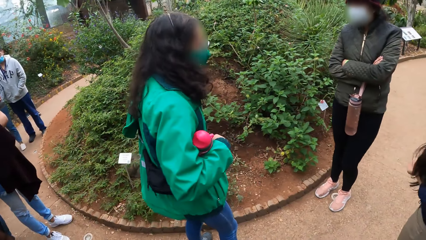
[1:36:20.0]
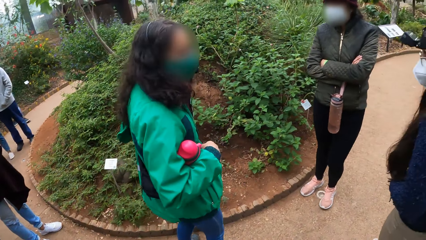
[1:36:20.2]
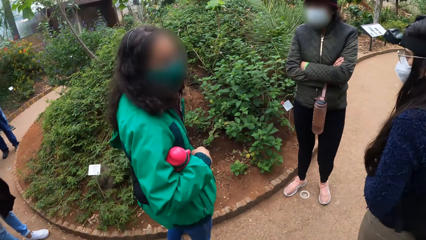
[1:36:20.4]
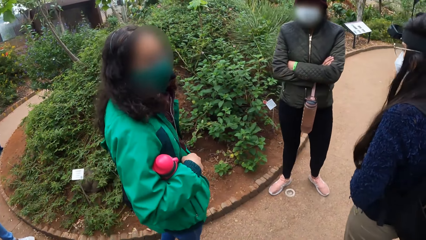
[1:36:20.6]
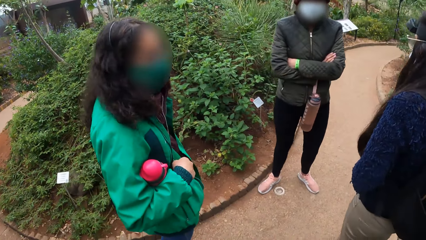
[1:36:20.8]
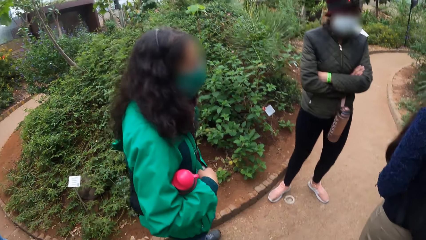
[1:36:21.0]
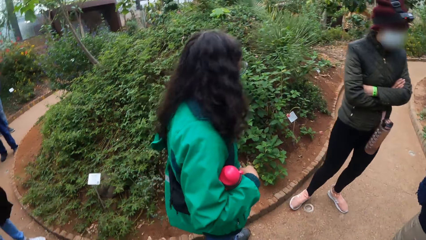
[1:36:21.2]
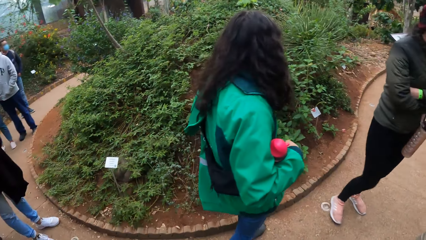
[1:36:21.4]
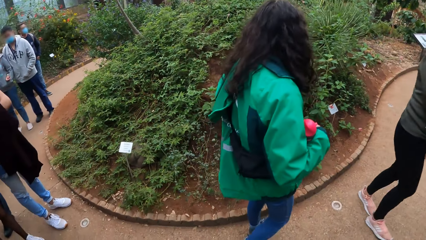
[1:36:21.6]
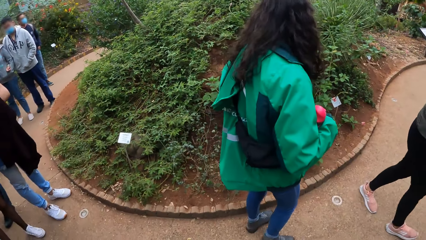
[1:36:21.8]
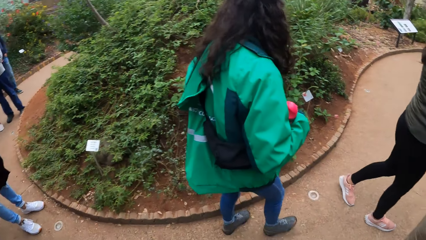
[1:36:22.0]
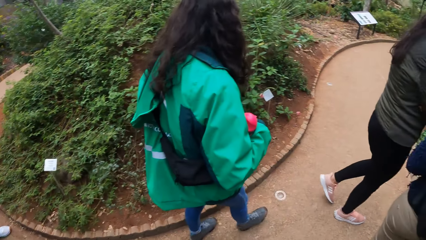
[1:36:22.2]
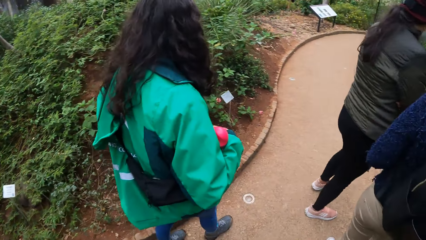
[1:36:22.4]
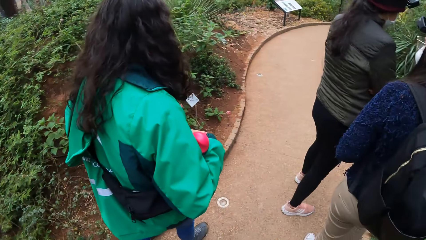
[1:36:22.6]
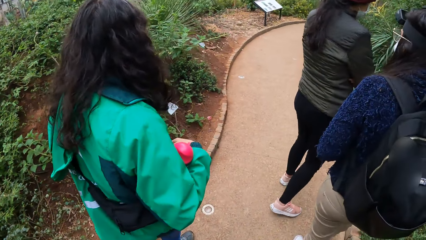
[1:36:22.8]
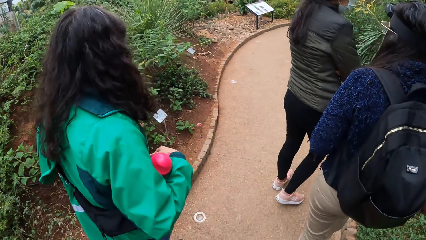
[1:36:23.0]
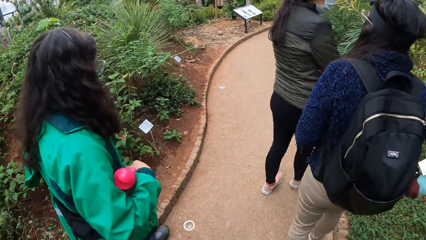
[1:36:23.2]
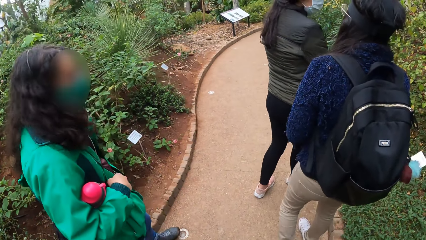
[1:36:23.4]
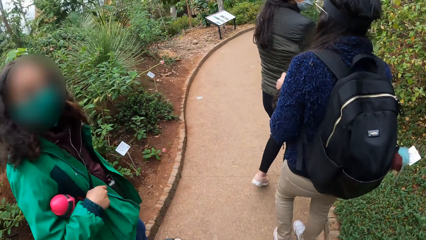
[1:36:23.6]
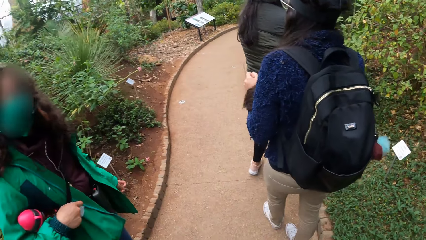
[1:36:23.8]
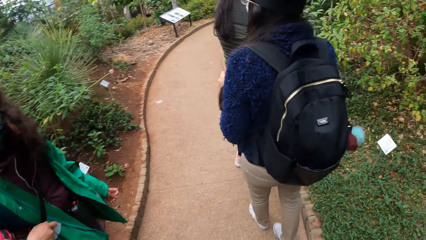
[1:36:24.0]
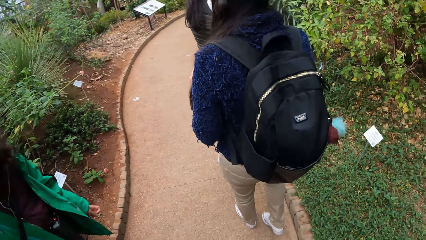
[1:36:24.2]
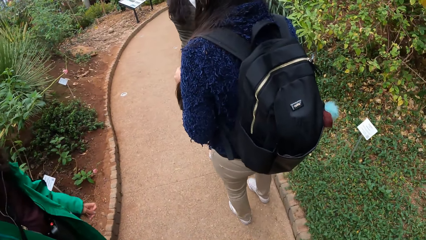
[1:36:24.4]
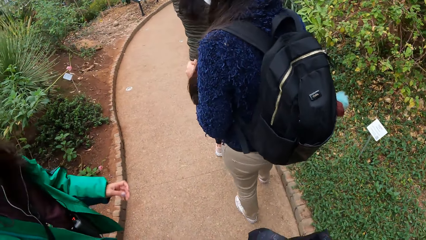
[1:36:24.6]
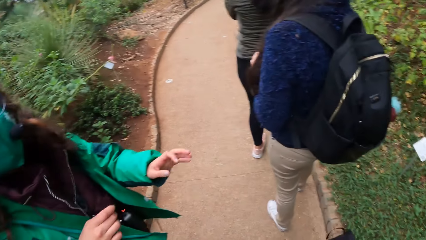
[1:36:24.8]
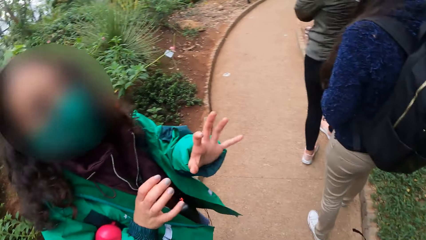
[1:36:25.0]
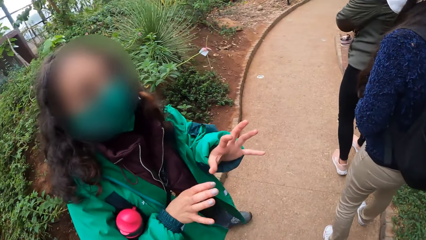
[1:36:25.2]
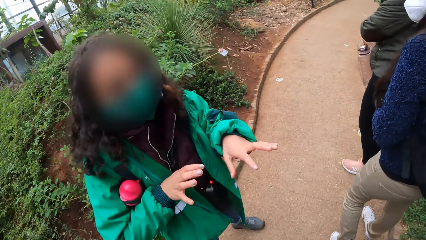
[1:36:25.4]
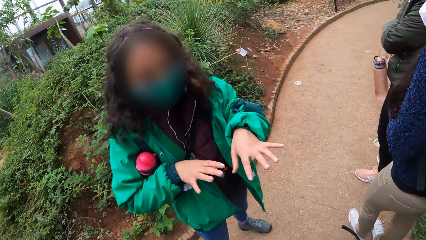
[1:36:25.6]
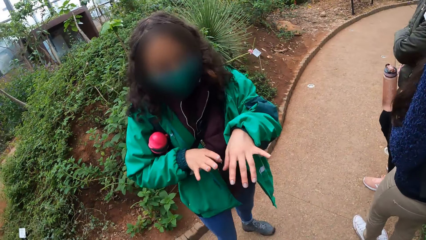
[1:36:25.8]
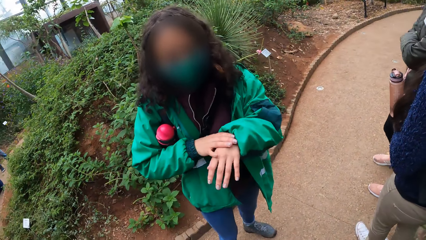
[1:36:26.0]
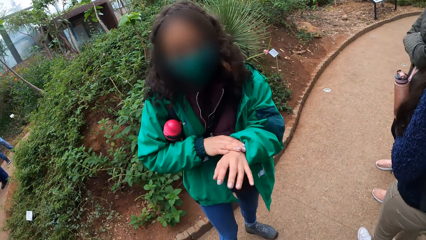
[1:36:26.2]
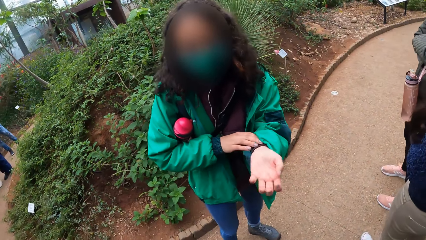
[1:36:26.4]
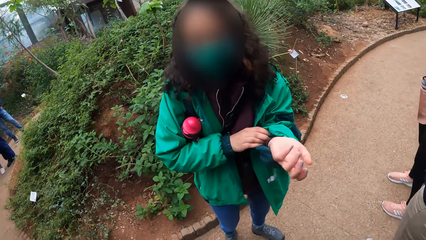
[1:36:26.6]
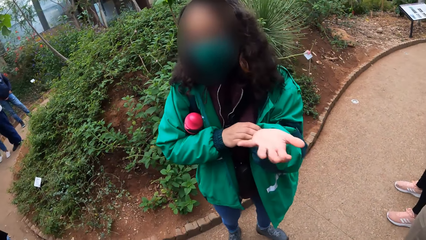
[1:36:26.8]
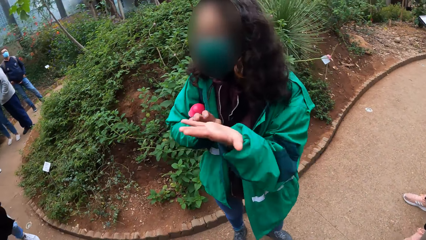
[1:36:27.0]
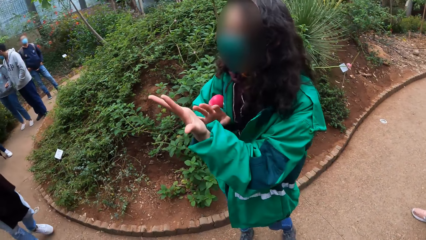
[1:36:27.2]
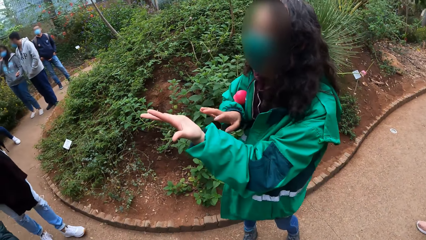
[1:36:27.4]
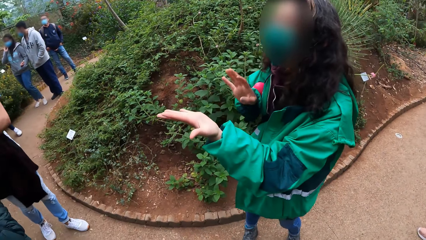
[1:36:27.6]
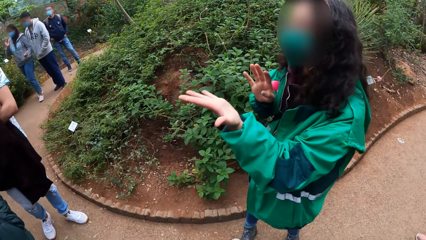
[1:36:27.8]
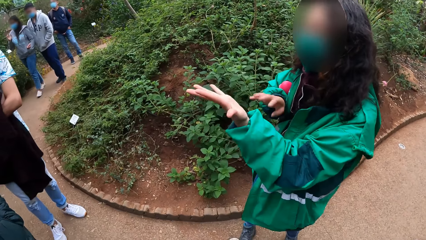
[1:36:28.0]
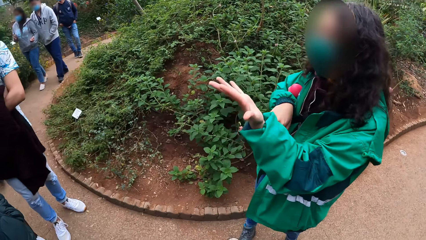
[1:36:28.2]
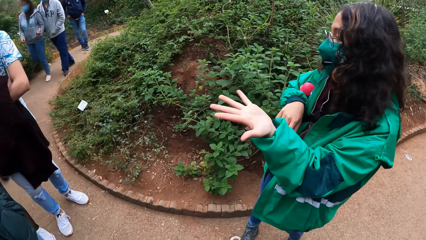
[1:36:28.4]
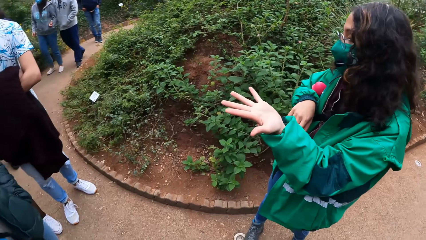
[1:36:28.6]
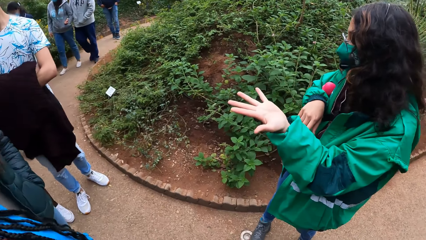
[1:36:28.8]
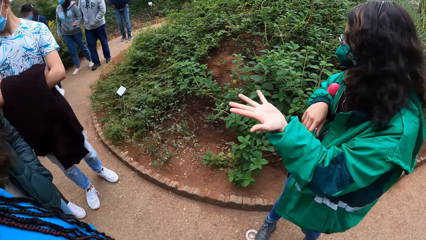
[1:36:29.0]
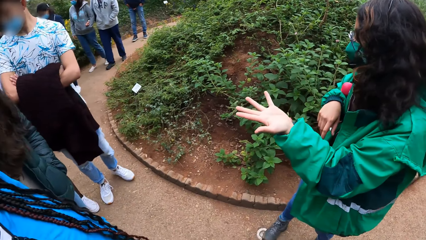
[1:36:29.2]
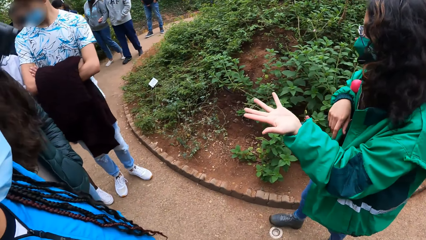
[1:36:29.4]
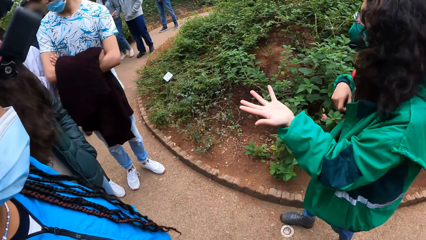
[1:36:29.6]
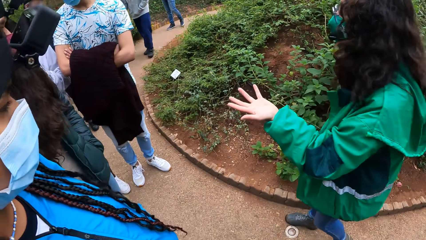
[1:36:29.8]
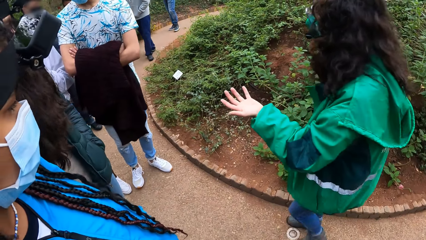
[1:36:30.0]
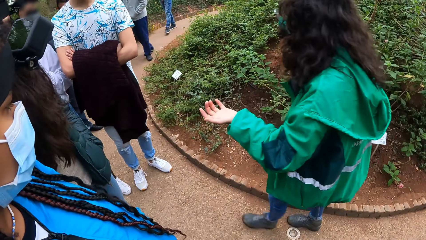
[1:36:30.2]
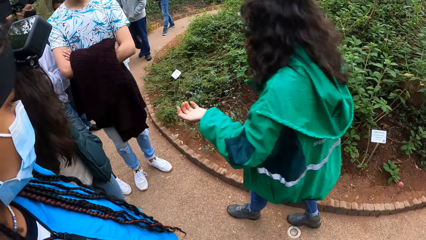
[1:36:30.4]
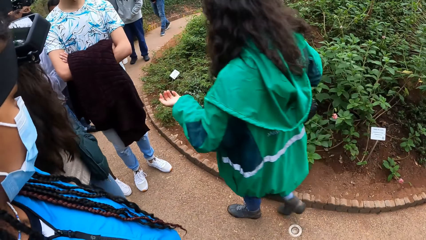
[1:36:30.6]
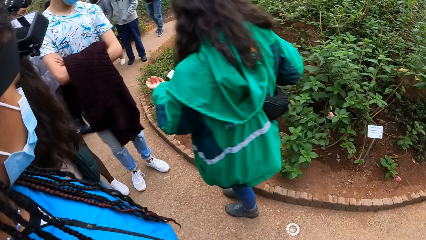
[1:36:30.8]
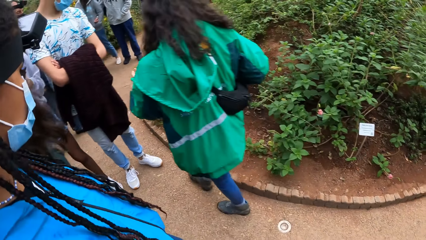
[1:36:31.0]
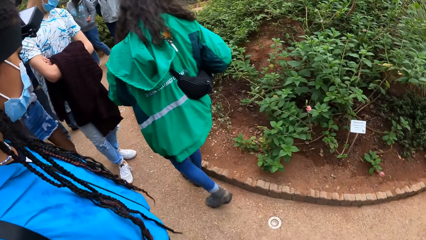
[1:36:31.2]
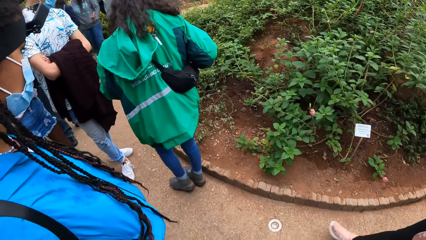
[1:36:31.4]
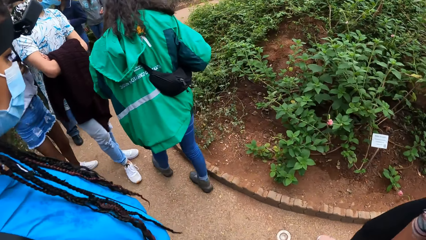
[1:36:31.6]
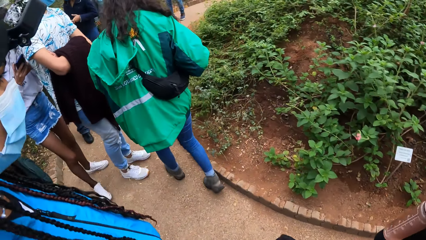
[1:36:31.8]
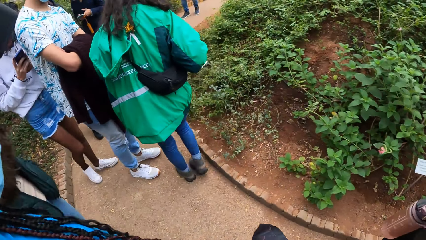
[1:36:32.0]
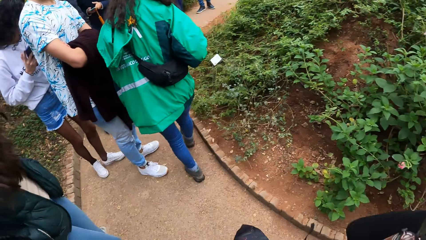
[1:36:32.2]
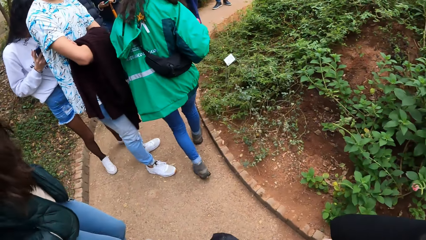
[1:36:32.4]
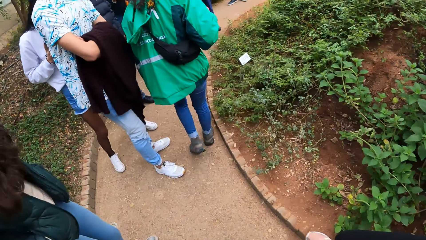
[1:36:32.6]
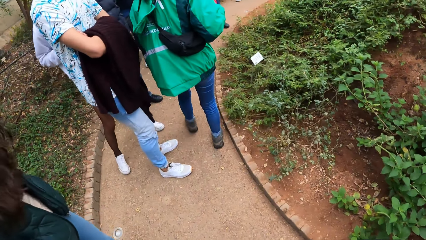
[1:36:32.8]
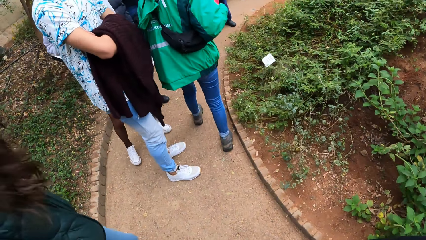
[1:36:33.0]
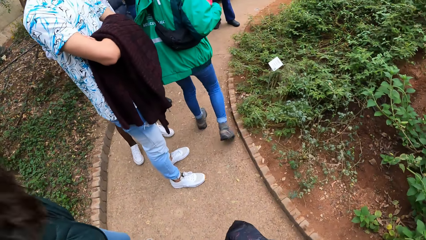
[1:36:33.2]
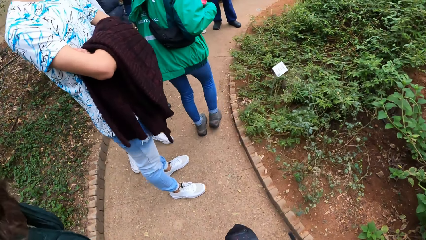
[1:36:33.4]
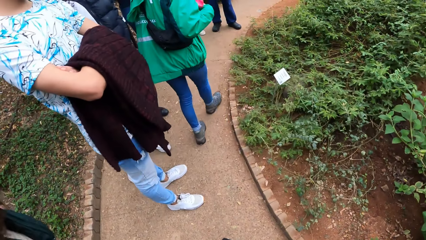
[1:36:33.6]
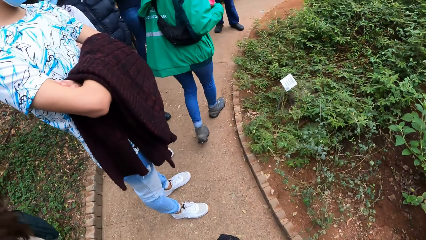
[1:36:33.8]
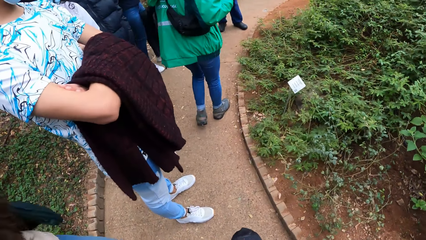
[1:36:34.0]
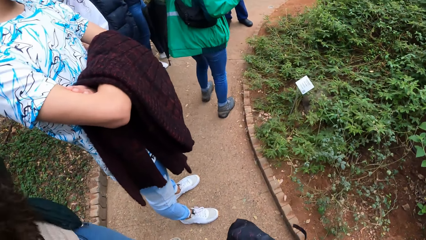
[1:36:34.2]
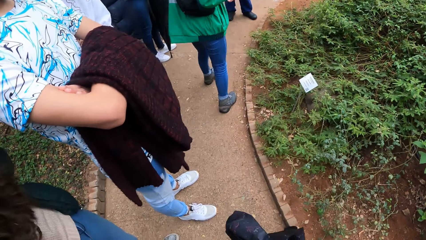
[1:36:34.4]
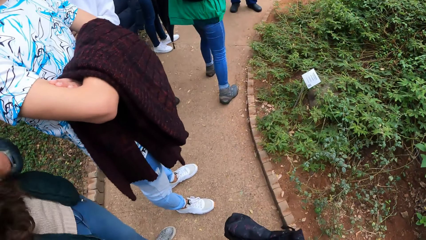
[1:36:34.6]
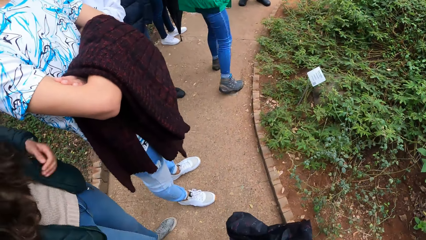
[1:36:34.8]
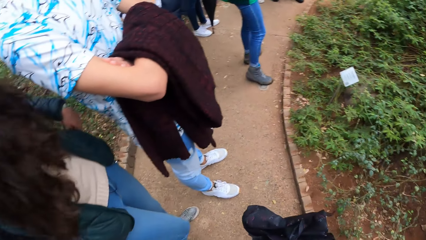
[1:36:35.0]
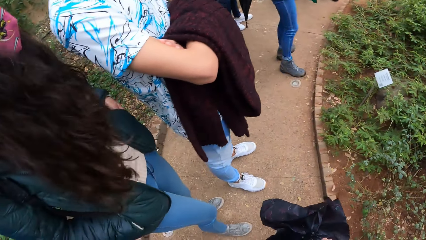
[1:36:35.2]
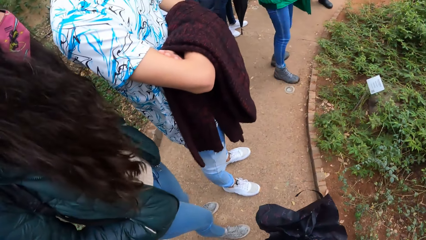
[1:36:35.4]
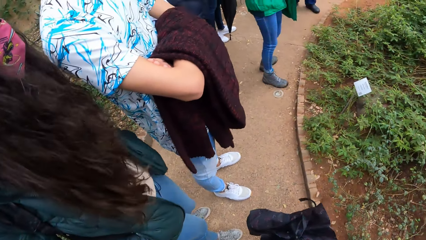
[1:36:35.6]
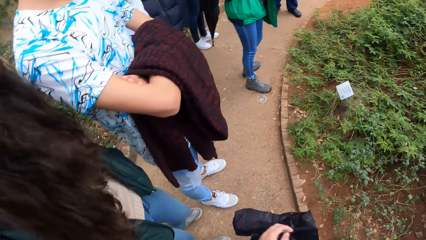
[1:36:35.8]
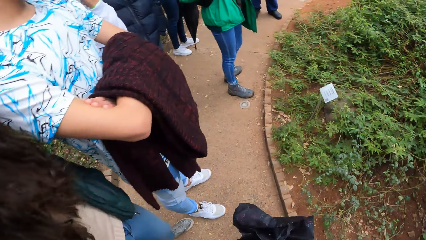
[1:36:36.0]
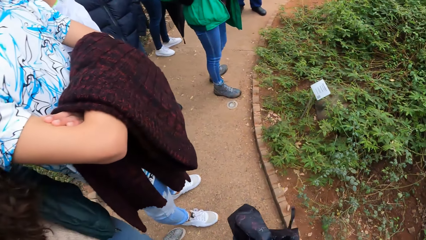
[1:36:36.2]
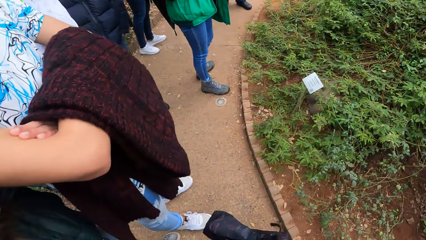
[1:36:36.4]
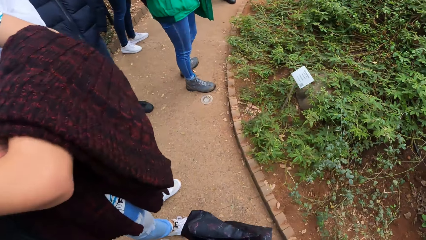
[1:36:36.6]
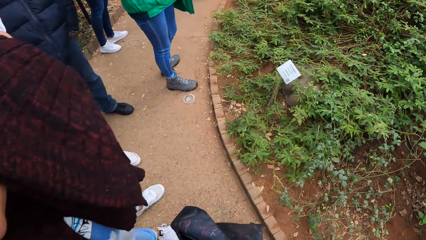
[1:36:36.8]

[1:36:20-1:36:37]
The camera wearer looks around. They walk on the pavement. The tour guide interacts with the camera wearer and a group of people. The camera wearer looks around. They walk on the pavement.
